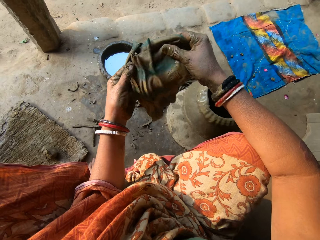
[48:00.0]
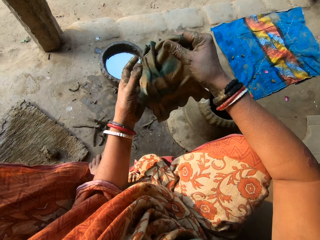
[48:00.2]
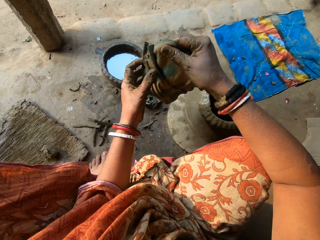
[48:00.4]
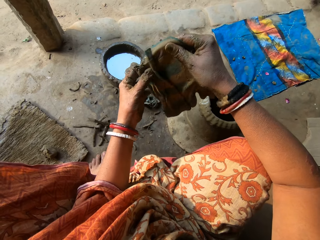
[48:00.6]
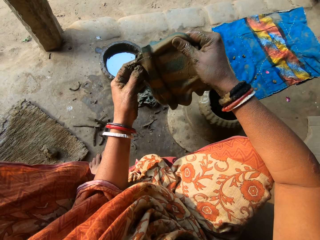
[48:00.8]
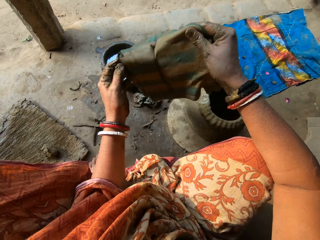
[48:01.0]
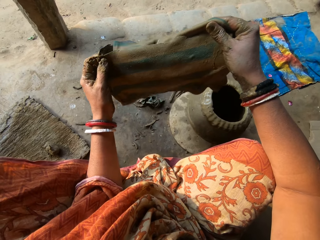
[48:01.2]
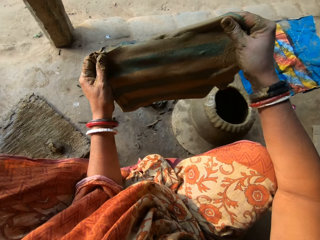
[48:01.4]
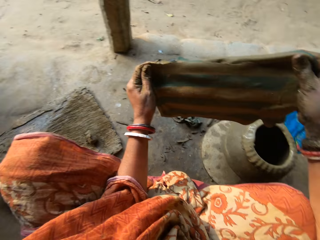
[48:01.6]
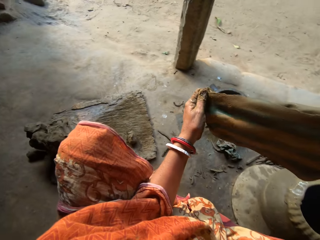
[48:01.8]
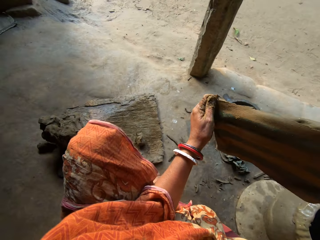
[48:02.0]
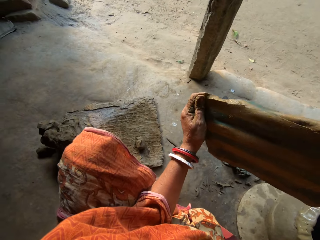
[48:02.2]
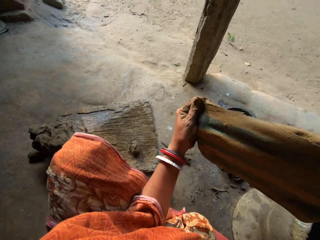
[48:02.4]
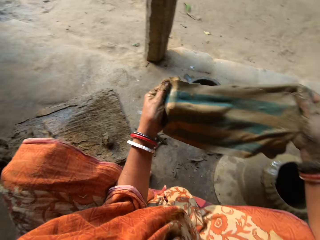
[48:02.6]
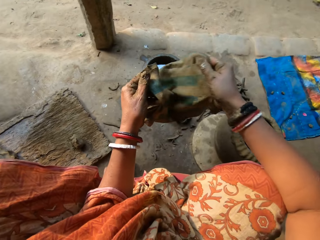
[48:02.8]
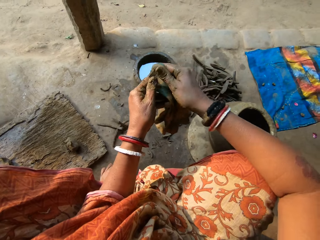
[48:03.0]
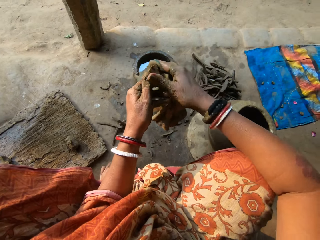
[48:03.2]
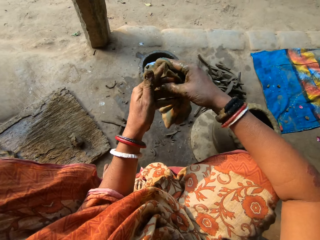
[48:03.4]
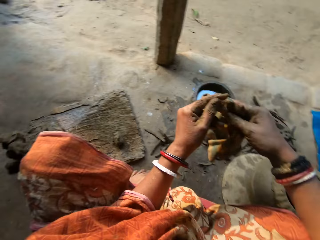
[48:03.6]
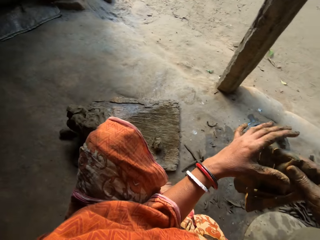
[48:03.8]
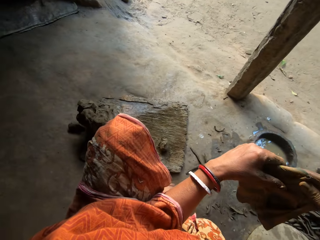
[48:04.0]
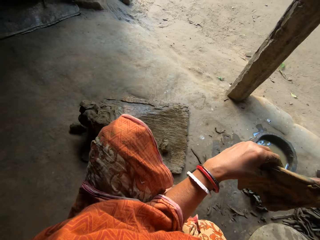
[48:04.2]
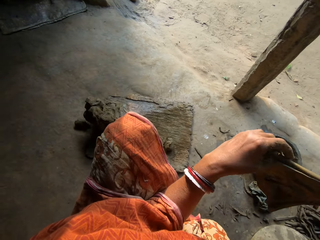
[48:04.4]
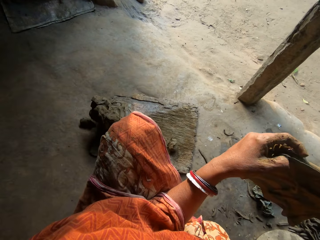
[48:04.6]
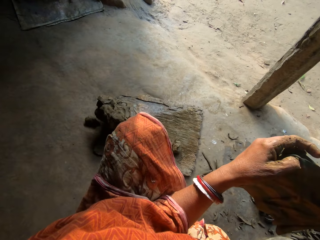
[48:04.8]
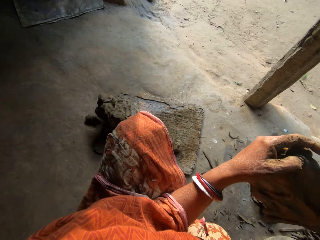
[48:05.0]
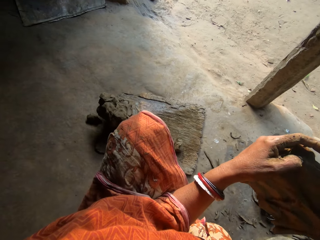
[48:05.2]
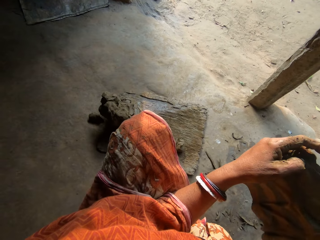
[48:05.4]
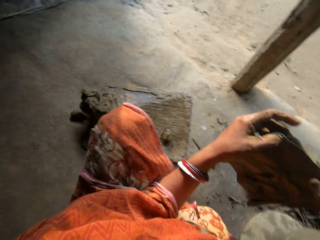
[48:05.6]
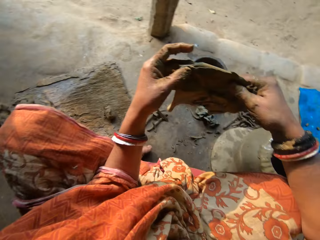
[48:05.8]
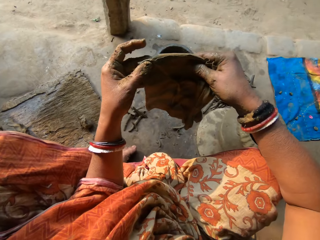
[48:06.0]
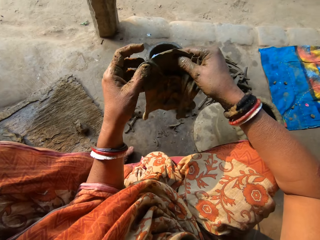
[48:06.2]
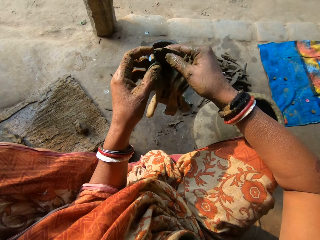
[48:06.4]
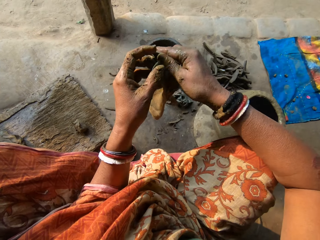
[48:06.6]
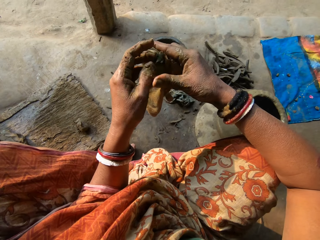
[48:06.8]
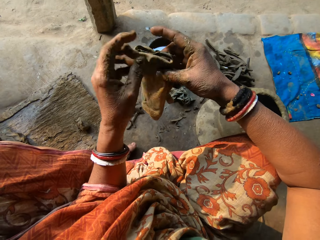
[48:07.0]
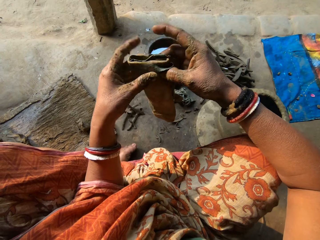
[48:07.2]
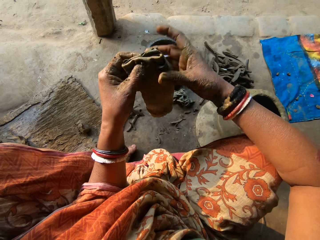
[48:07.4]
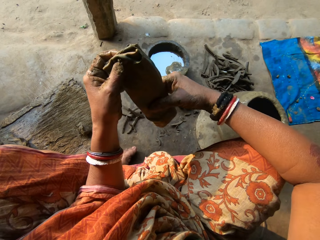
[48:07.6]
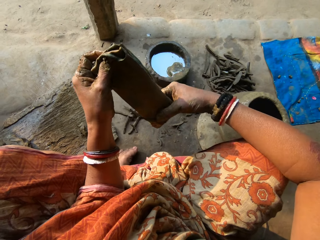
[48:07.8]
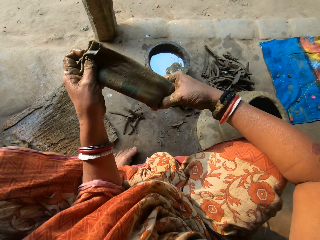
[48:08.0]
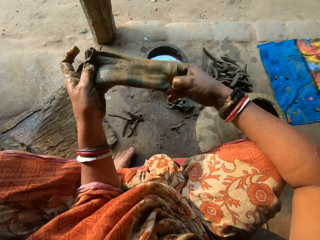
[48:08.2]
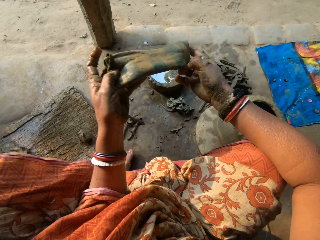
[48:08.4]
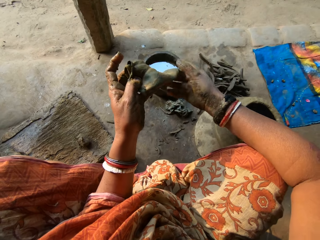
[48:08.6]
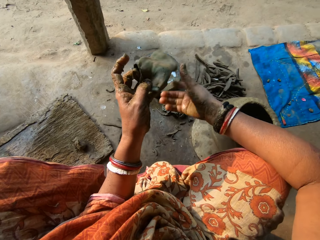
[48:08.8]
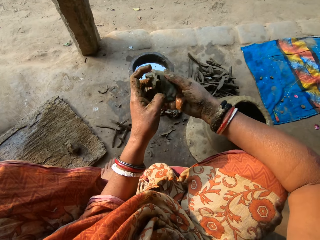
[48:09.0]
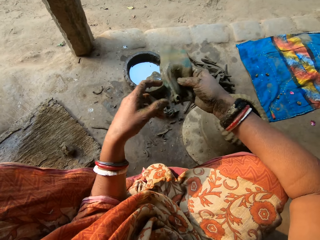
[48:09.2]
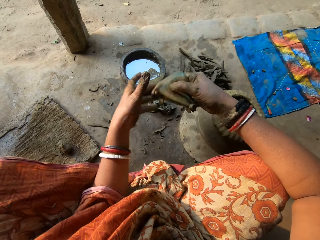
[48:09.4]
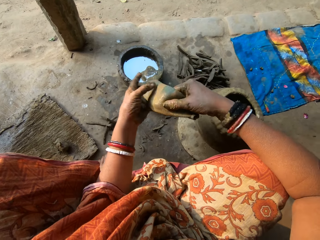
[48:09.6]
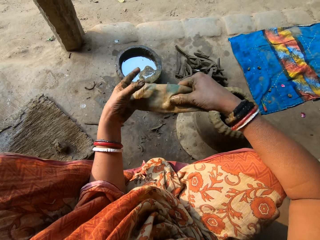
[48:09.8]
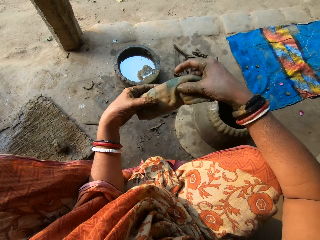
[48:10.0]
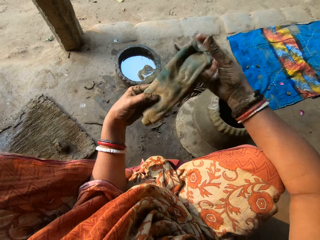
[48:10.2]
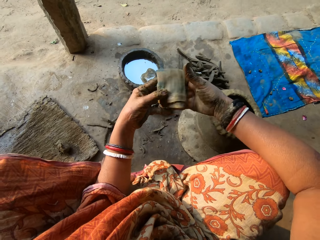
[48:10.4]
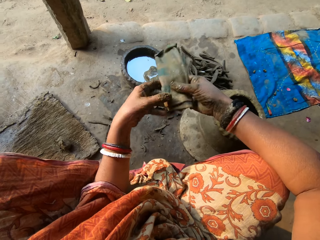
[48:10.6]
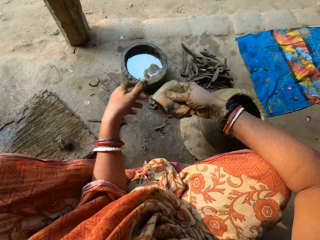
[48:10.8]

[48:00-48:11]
The camera wearer folds the cloth. They straighten the cloth. They fold the second rag or cloth with both hands. They rotate the cloth.

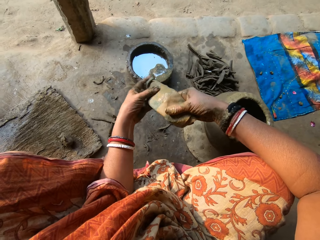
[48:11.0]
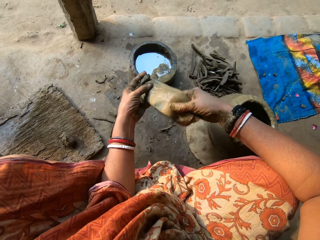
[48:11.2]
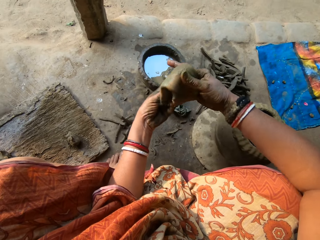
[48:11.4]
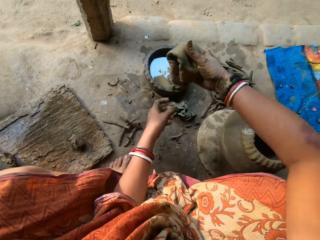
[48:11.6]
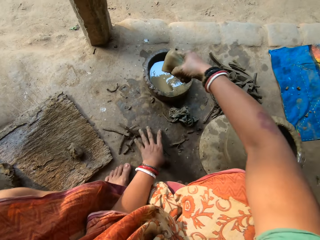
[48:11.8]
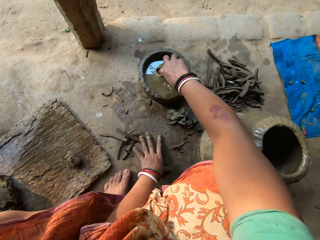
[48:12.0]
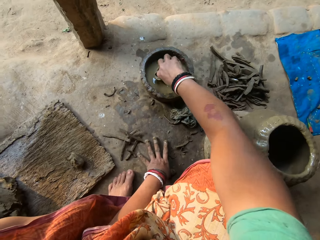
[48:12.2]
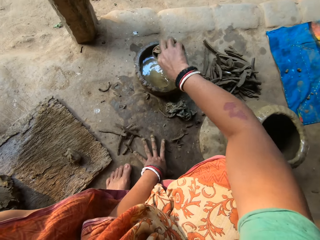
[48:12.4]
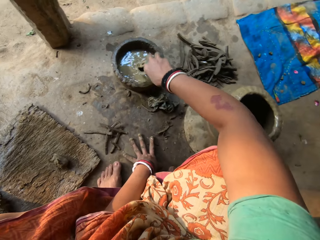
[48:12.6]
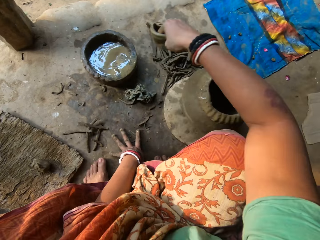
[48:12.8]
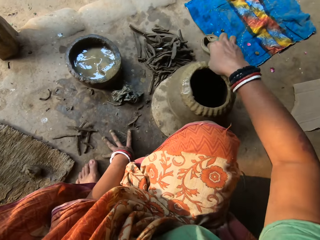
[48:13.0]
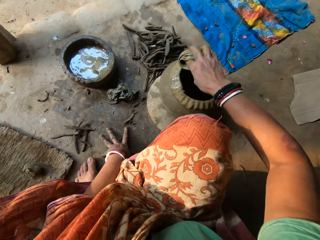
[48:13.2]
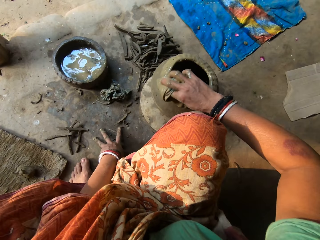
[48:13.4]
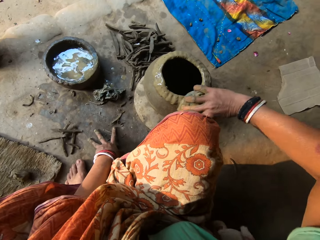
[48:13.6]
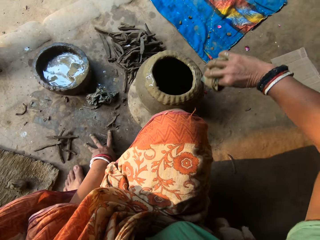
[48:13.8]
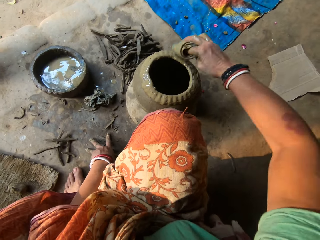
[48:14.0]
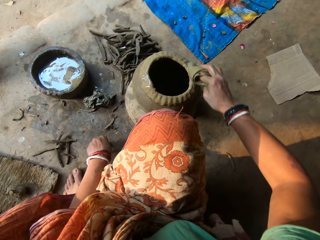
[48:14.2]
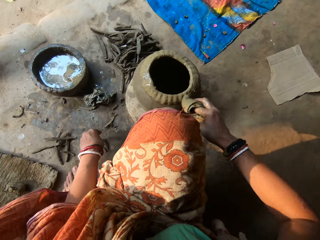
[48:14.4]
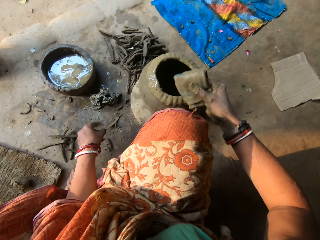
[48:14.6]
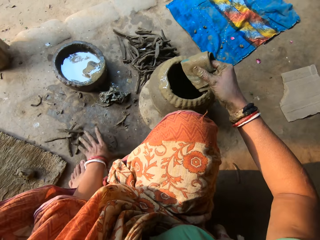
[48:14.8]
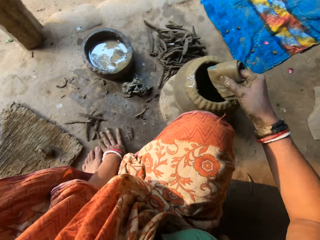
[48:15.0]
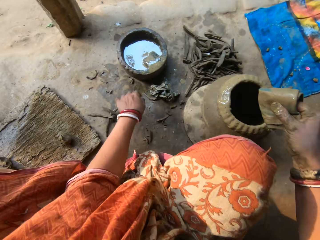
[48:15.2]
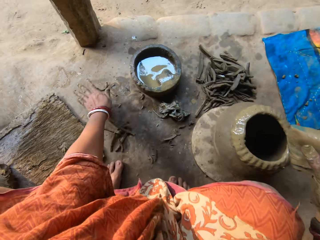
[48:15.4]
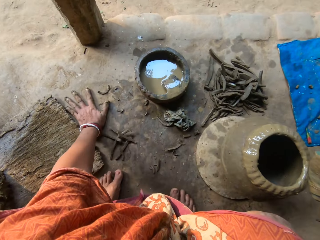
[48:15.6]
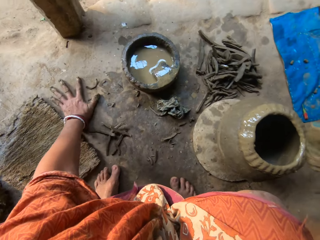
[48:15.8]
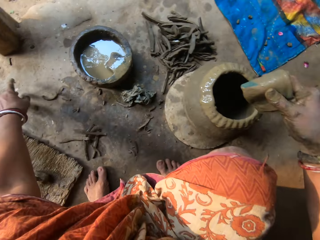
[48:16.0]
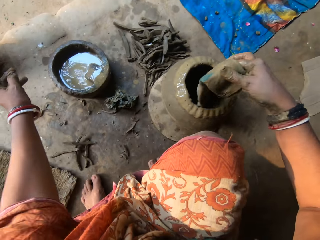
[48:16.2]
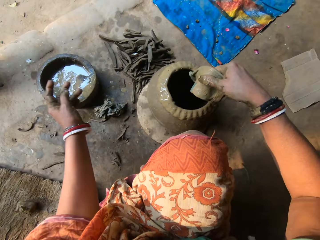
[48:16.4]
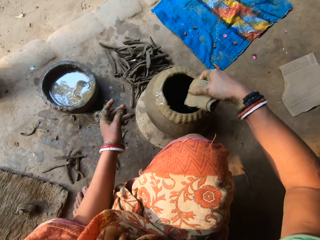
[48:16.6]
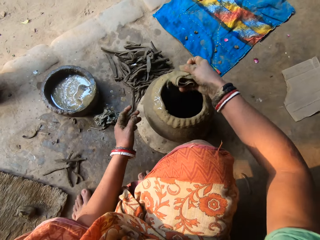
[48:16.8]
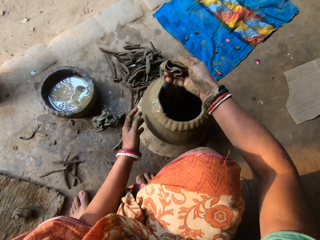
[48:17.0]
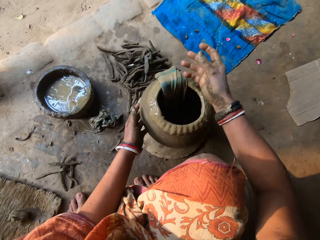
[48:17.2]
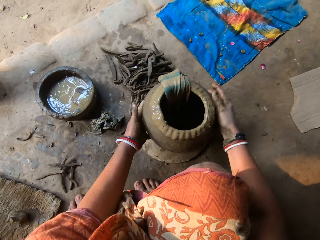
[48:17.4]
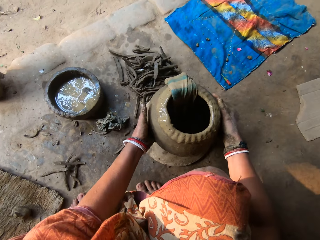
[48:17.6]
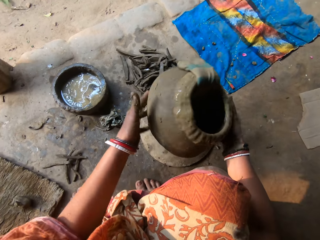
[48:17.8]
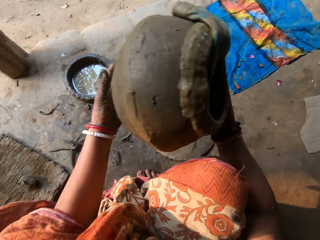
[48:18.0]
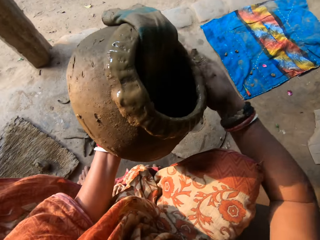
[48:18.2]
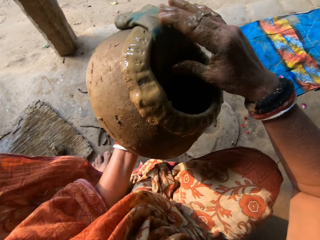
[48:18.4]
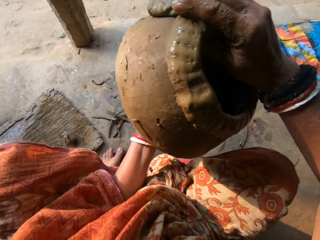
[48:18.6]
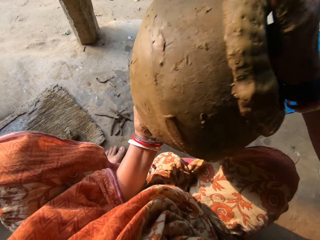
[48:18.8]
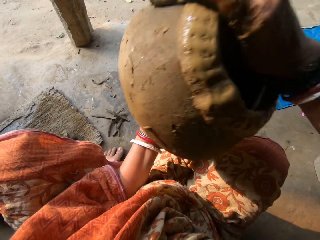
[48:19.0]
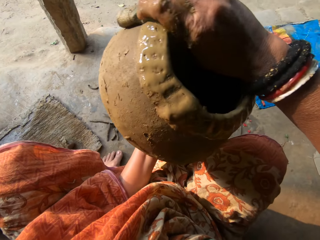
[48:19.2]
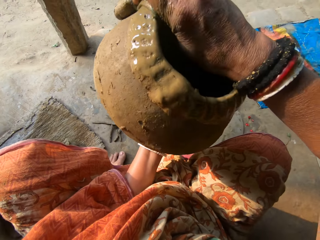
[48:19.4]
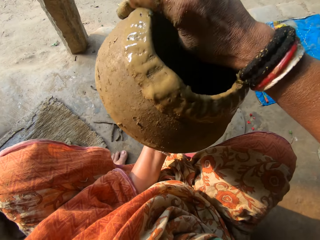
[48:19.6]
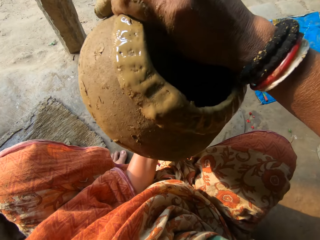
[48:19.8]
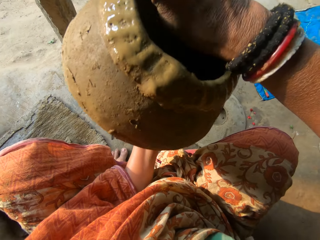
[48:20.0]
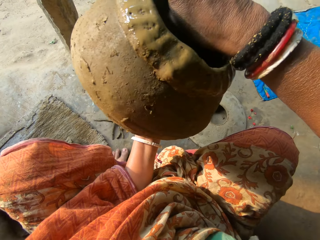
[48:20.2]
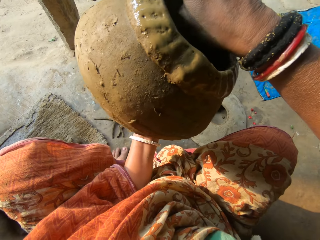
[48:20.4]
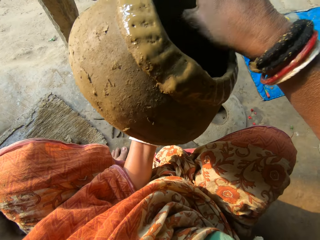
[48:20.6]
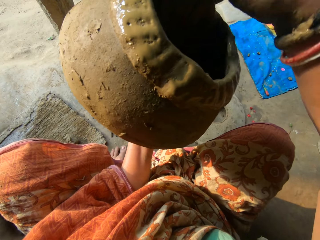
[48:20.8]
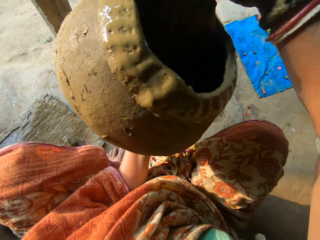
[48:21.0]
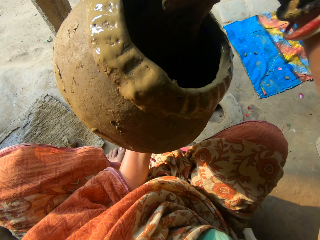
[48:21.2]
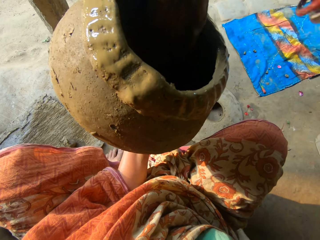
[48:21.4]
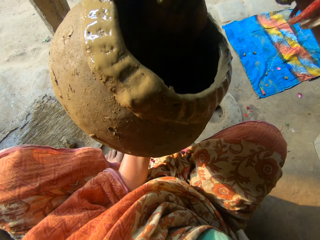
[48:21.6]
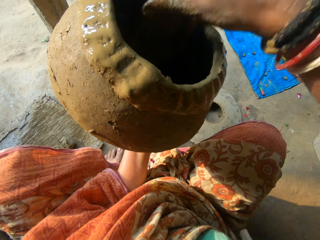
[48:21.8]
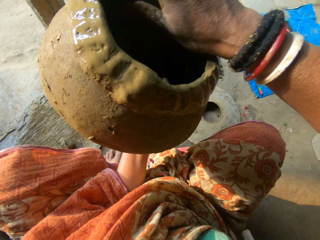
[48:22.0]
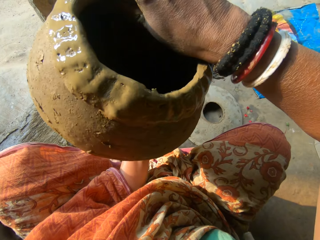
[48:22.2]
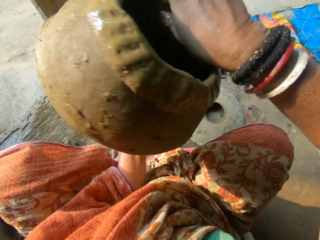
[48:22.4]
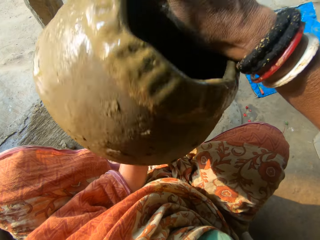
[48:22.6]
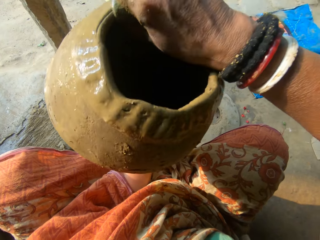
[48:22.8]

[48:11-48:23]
The camera wearer folds the cloth. She places her left hand on the floor. She dips the second rag in the bowl of water with her right hand. She hits the bowl with the cloth. She softens the clay pot with the cloth. She cleans the pot with the second rag in her right hand. She rubs her fingers. She holds the cloth. She places her left hand on the floor, lifts her left hand and touches the floor with the left hand. She places the cloth on the clay pot. She picks up the clay pot. She carries the pot with both hands. She holds the cloth. She adjusts the clay pot on the hand. She adjusts the cloth. She cleans the pot with the second rag in her right hand. She moulds the clay pot with the cloth.
